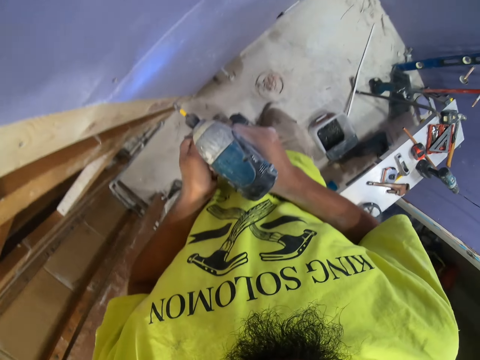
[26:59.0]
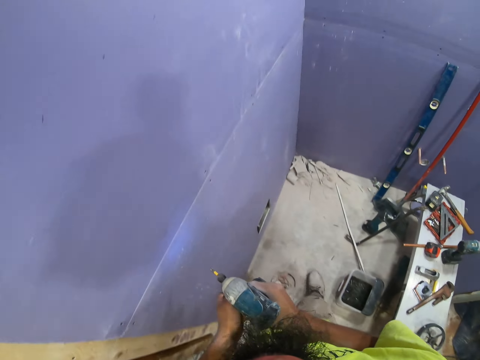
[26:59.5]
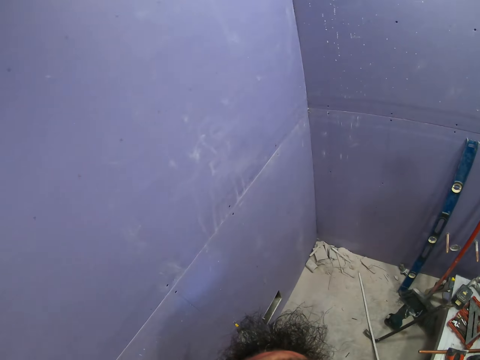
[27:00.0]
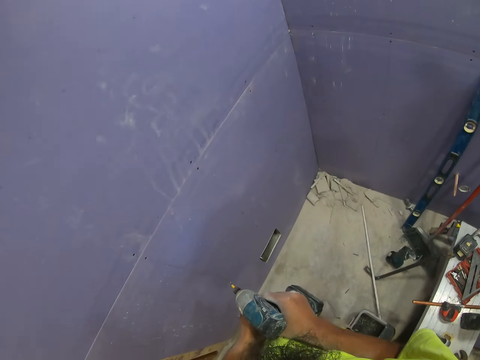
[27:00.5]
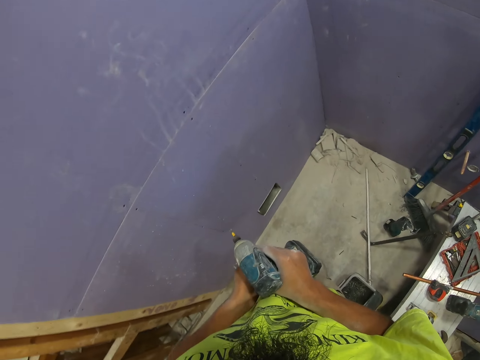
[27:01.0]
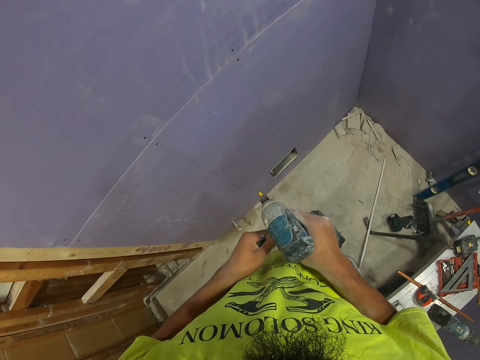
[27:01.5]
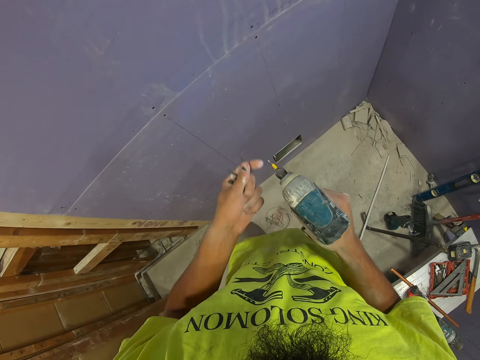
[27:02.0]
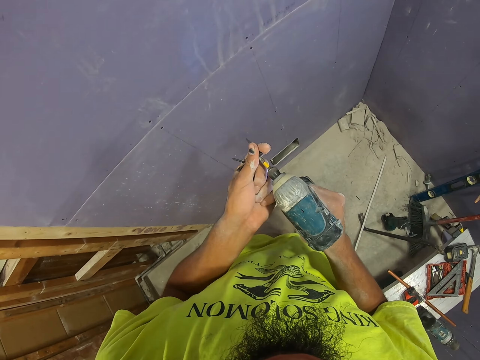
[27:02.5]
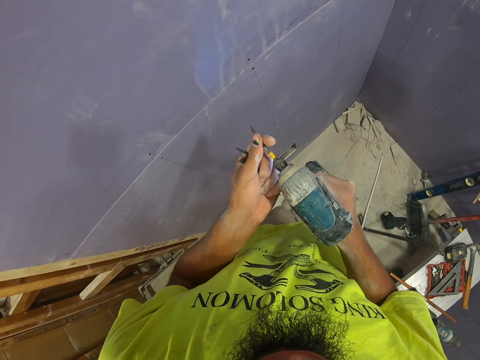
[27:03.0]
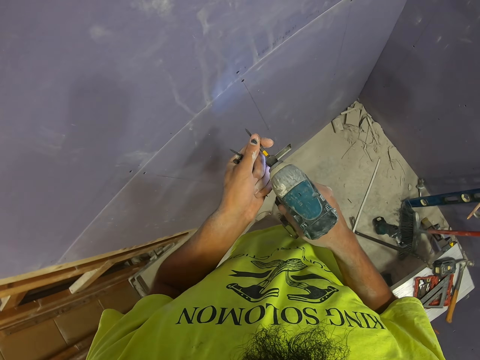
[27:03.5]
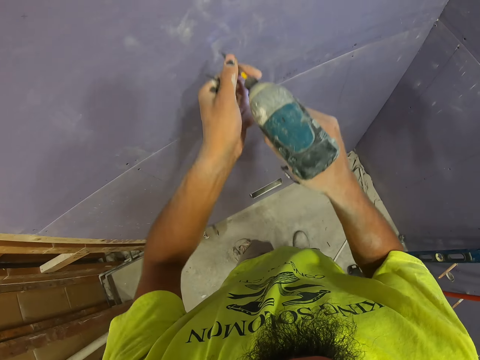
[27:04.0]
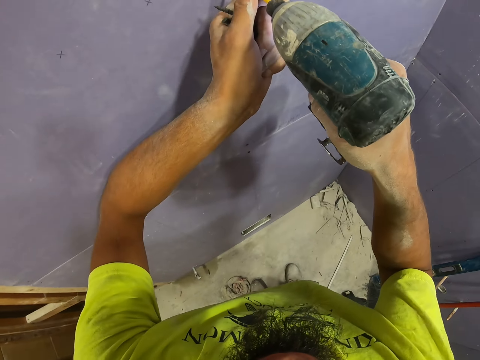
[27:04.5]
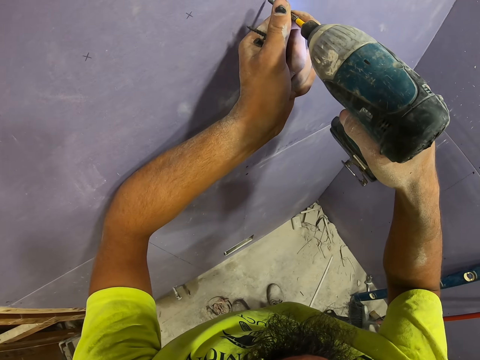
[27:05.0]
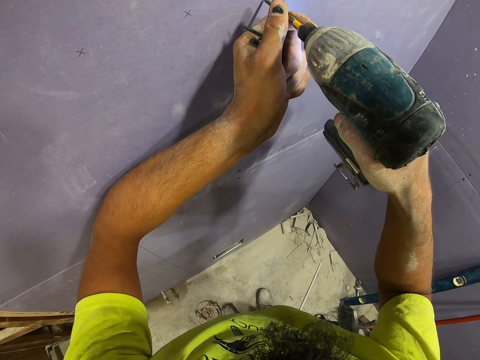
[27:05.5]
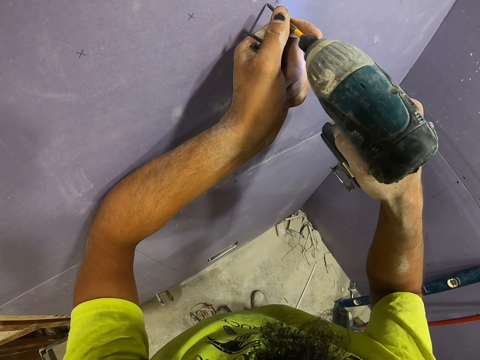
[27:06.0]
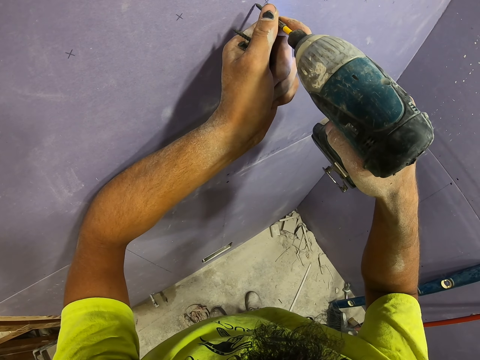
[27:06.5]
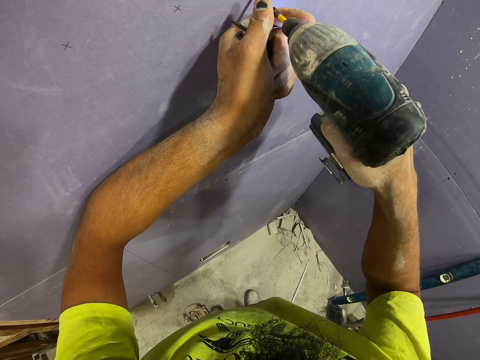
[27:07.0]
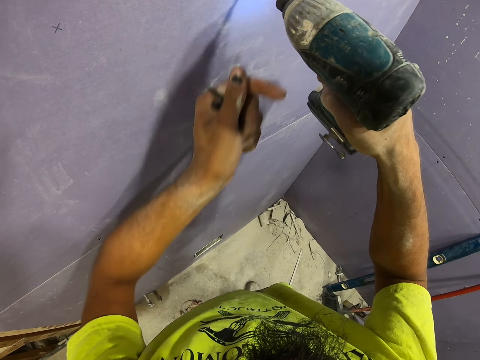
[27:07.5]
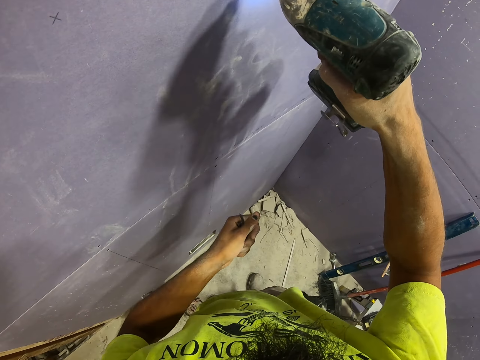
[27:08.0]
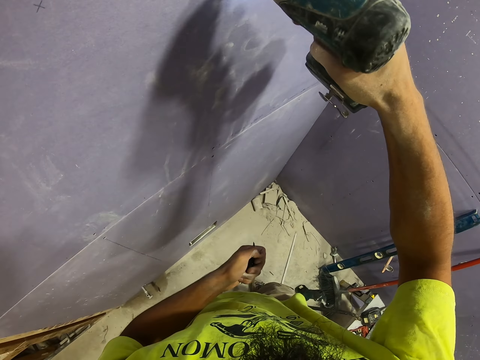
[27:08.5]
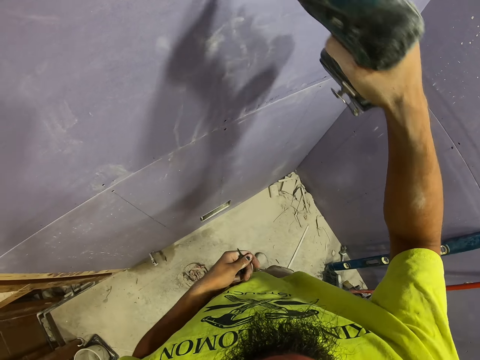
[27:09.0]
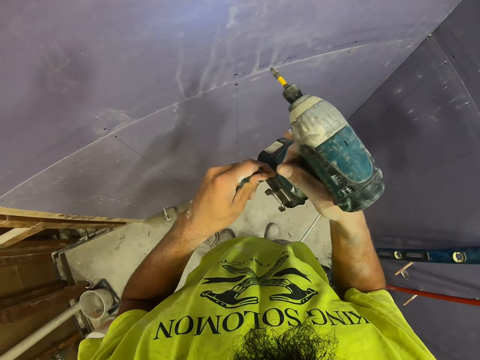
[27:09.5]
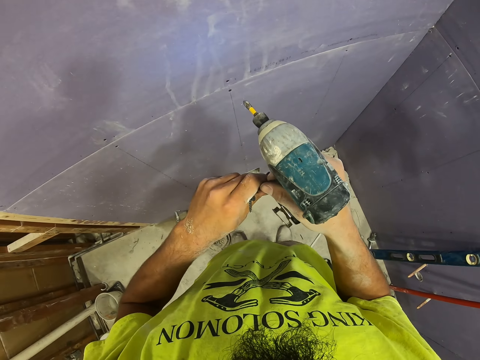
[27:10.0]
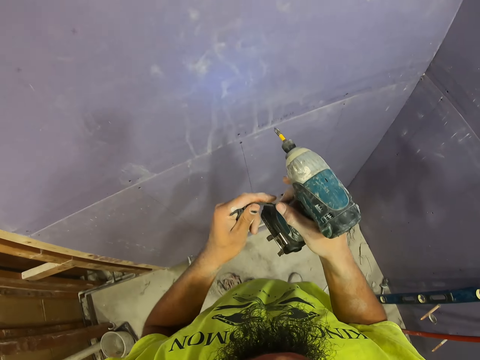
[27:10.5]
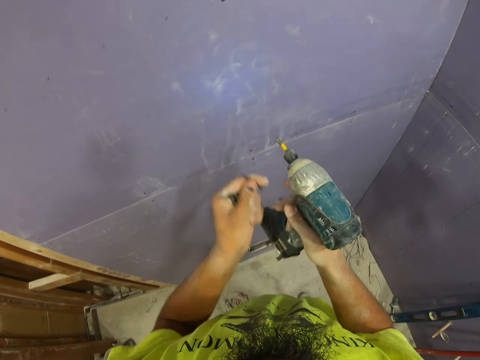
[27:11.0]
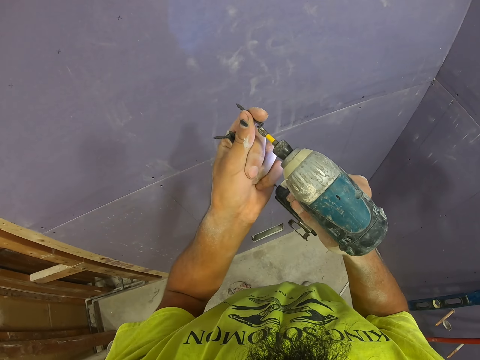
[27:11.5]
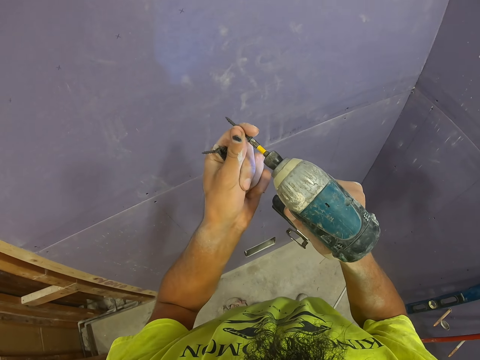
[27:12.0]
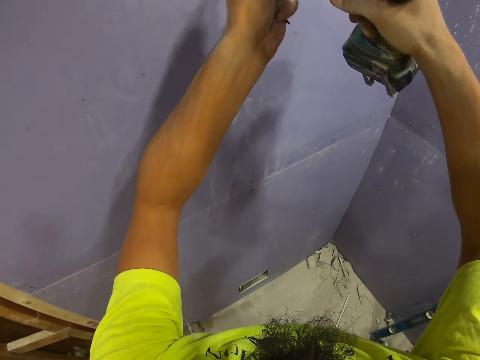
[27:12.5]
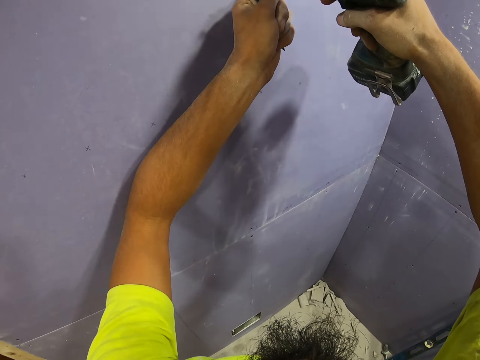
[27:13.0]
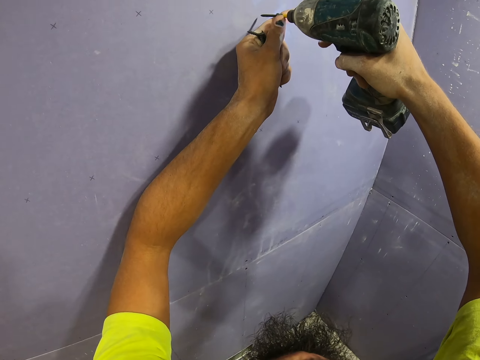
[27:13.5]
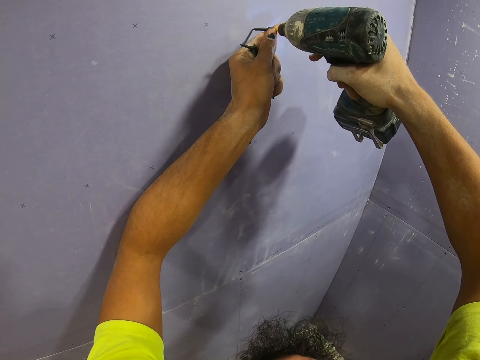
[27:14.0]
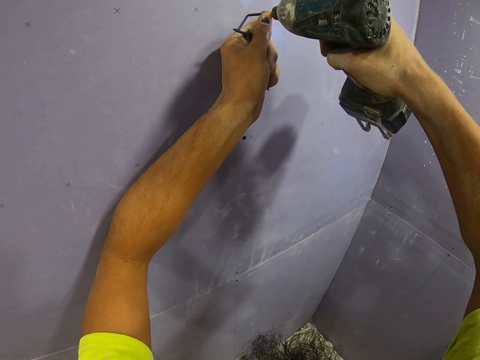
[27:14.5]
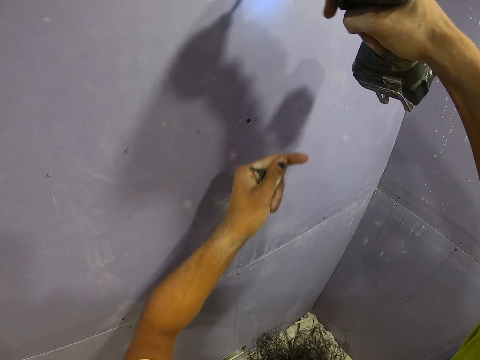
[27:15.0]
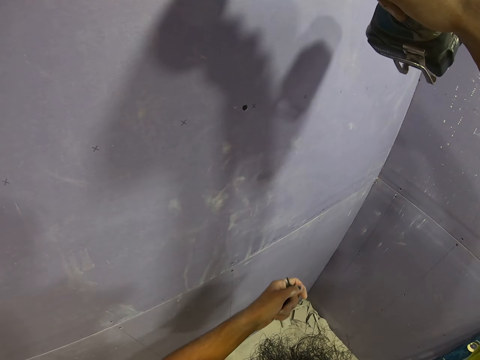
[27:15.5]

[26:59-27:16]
The camera wearer picks the nail with the right hand. They move the nail to the left hand. They put the nail on the drill drive. They drill the nail into the board using the drill. They swing the right hand. They swing the right hand again. They pick the nail with the right hand. They put the nail in the drill. They move the nail to the left hand. They drill the nail into the board using the drill.

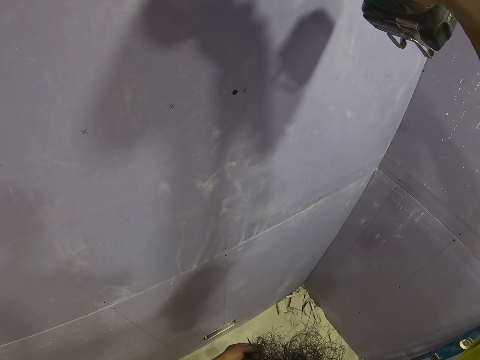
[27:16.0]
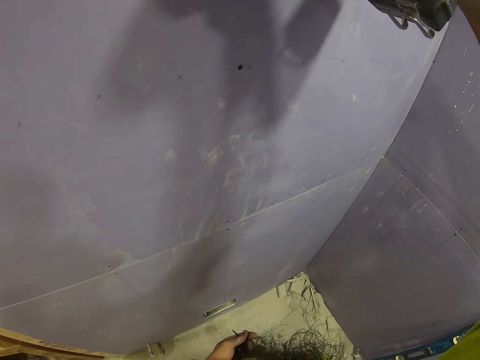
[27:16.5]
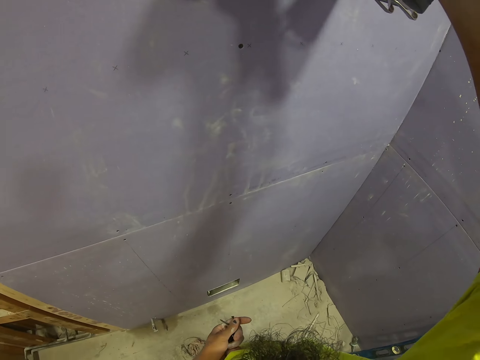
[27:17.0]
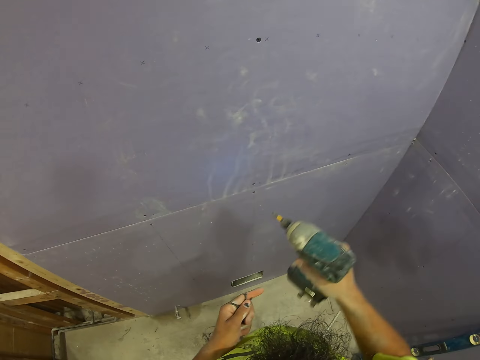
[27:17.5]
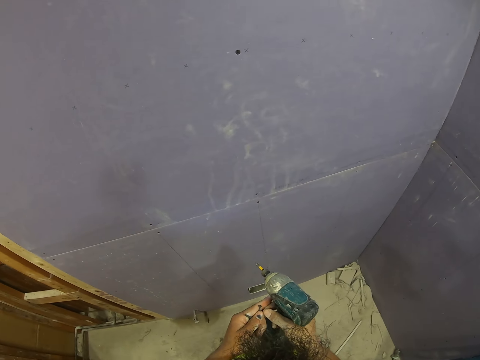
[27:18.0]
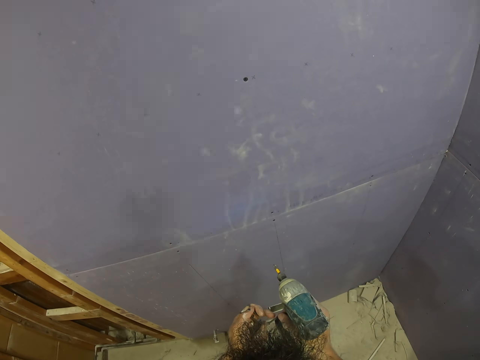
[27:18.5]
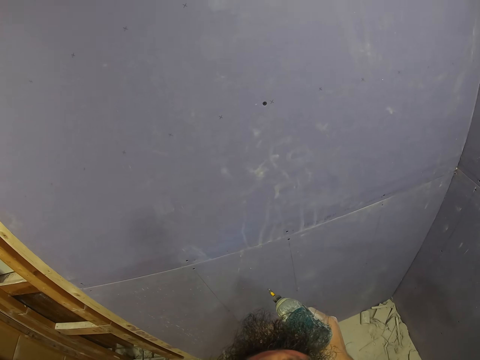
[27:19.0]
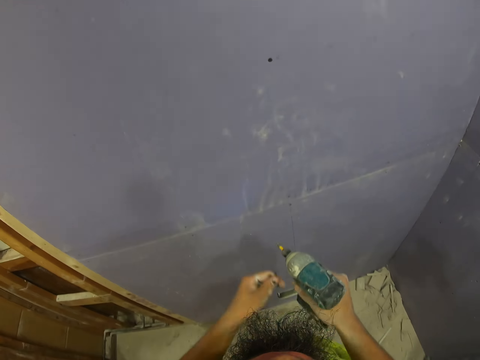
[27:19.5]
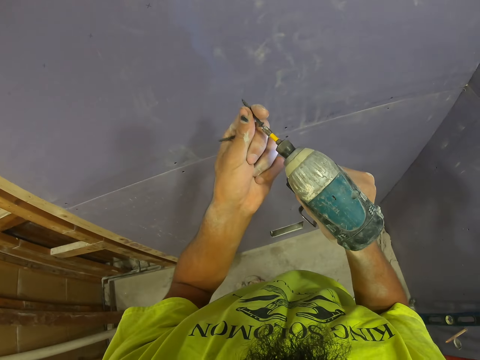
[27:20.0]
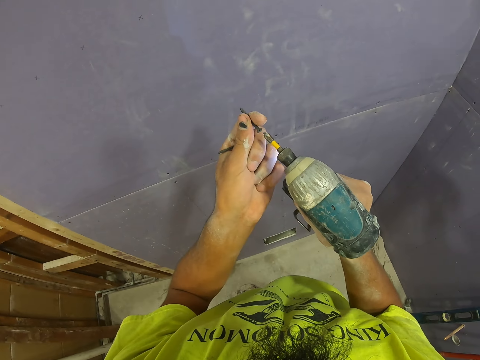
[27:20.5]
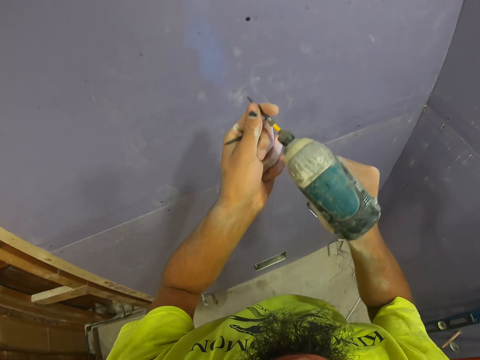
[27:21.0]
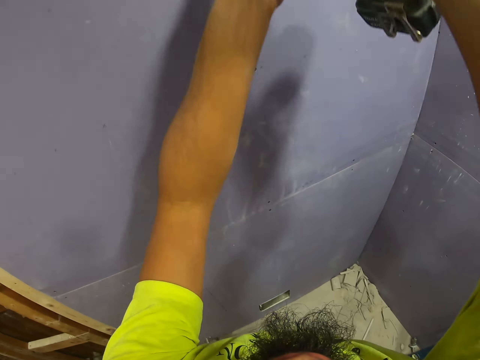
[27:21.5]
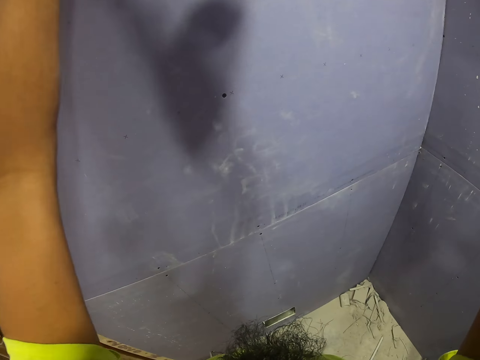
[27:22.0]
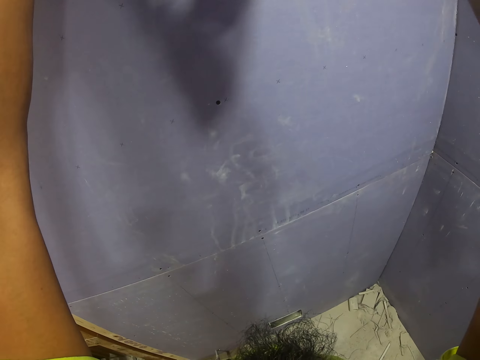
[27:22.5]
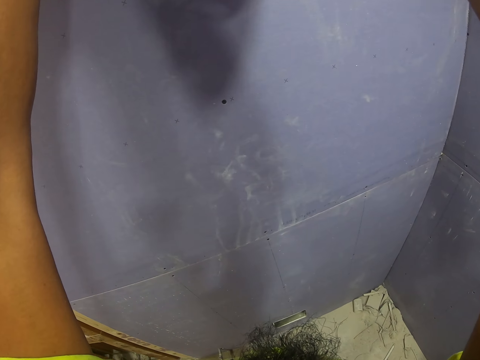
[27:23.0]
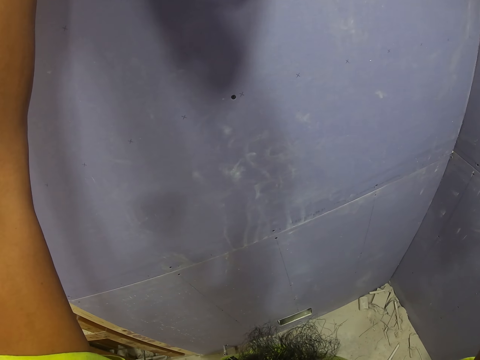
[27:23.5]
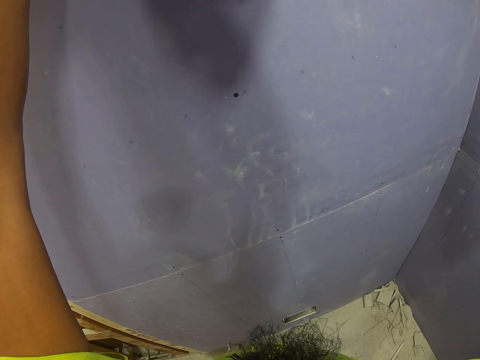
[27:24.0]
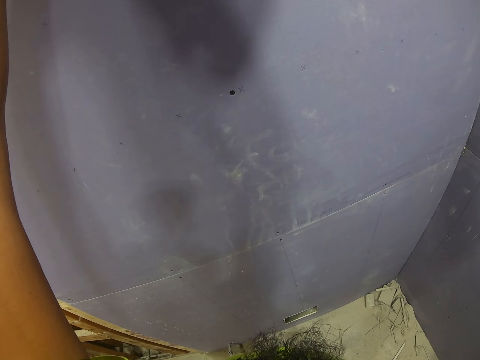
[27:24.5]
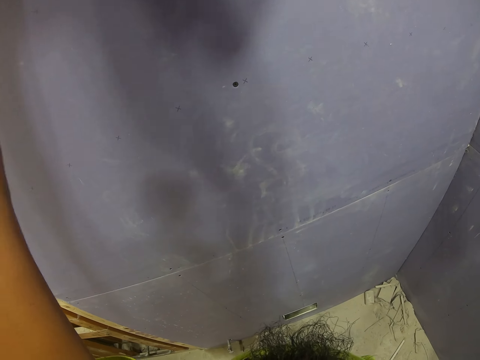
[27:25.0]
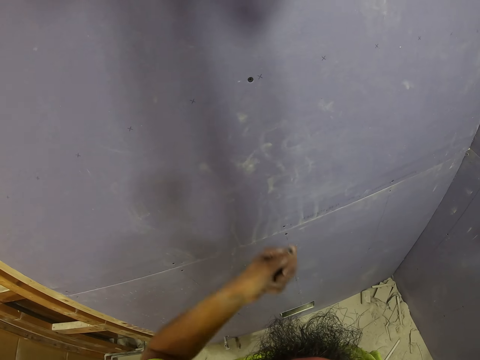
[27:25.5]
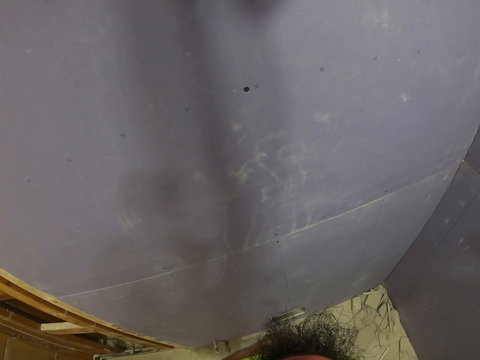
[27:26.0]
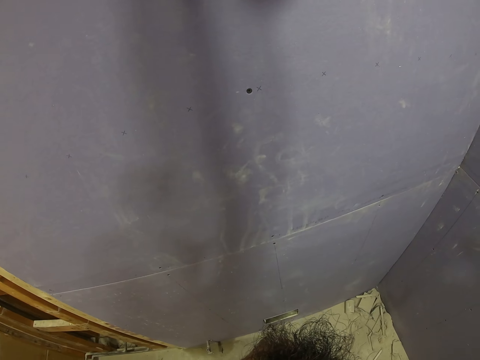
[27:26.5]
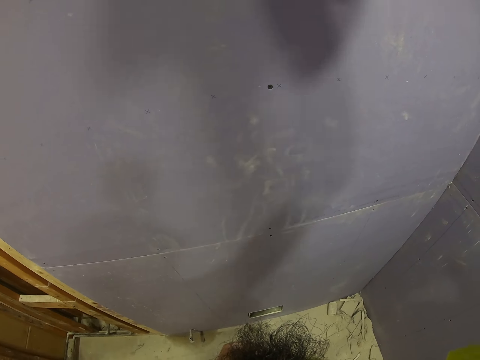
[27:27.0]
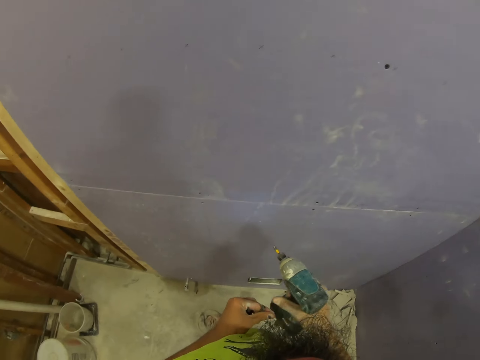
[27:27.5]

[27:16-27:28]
The camera wearer takes a screw. They put the screw on the impact driver. They drill the screw into the board.
